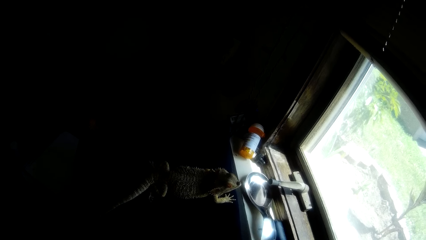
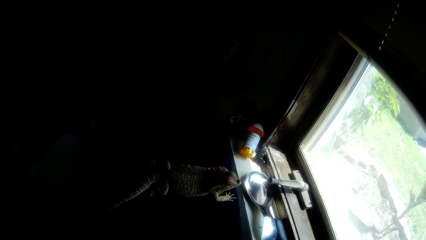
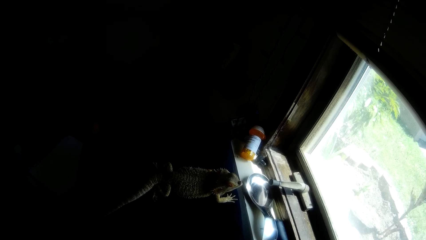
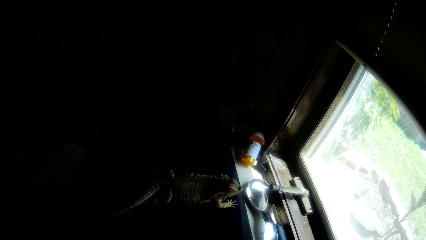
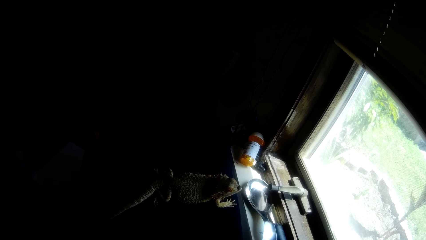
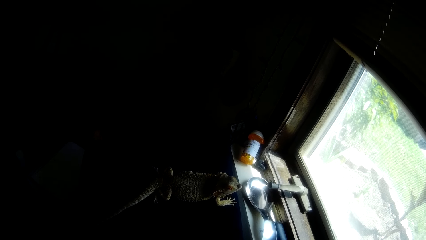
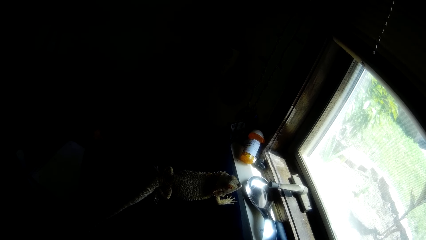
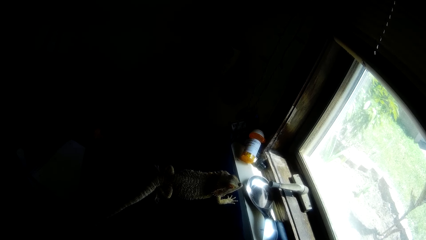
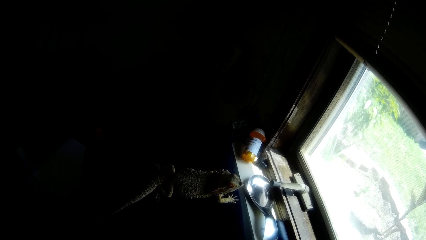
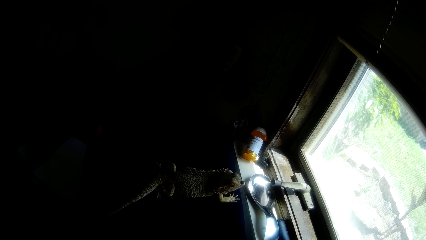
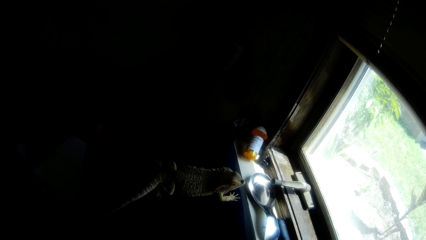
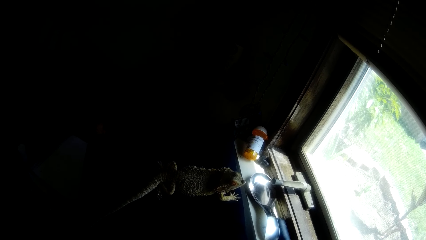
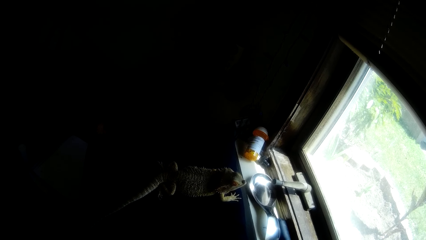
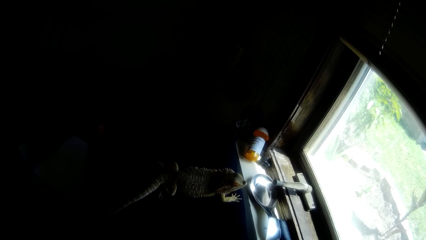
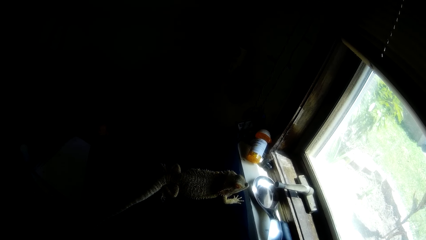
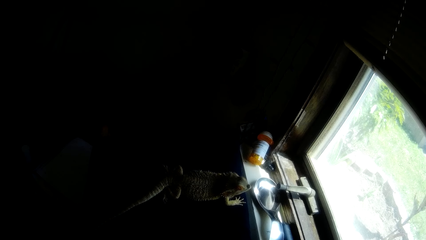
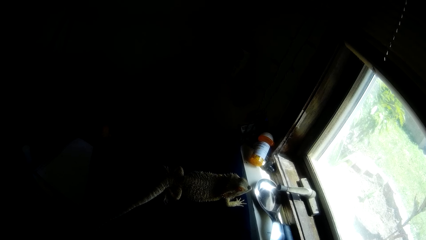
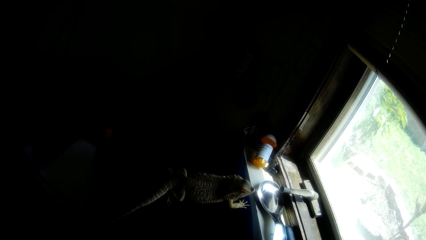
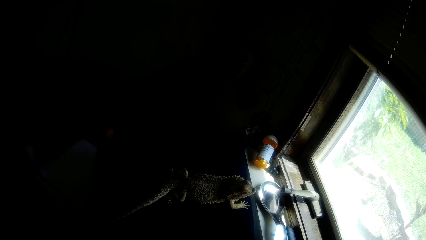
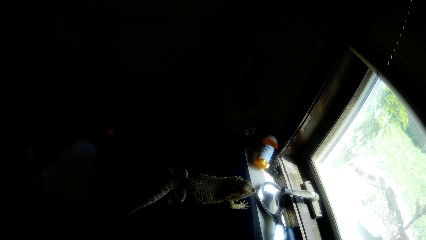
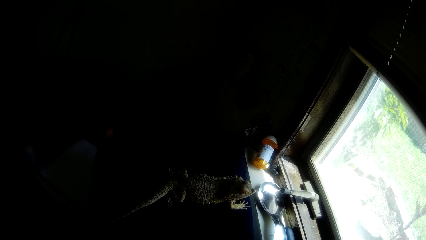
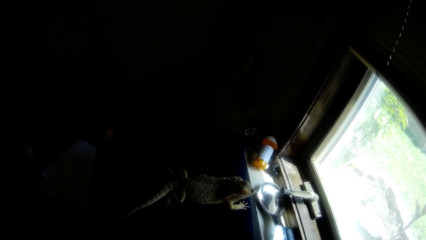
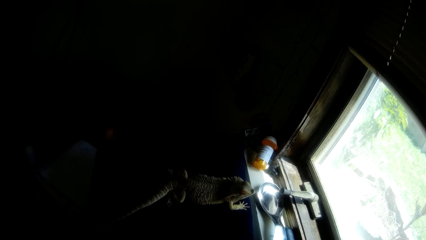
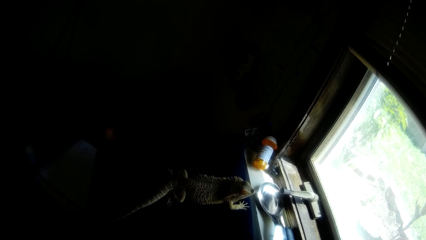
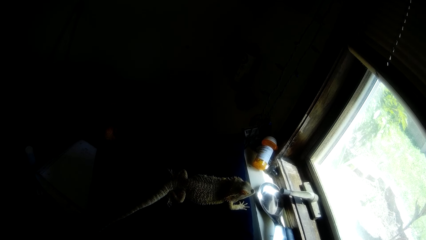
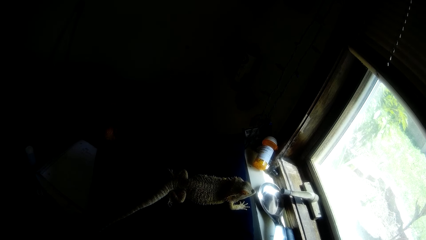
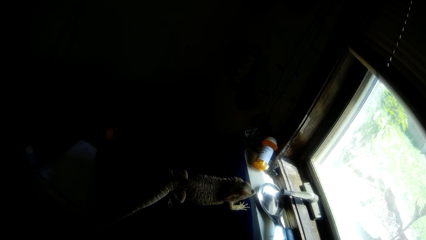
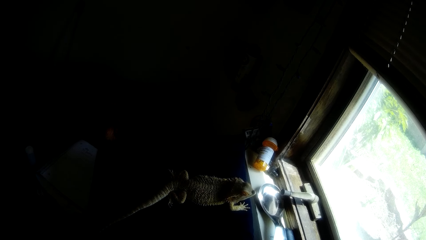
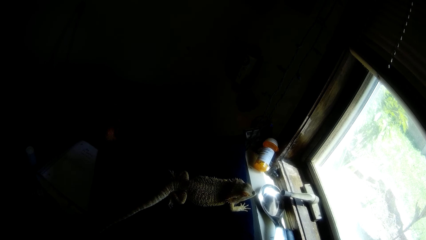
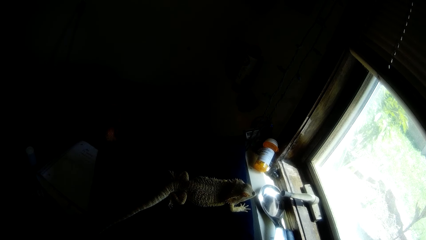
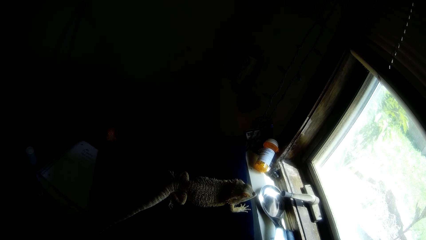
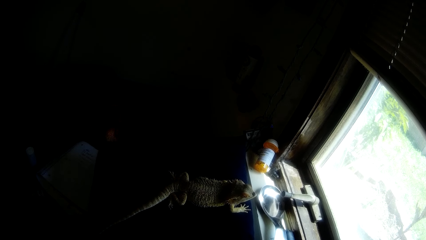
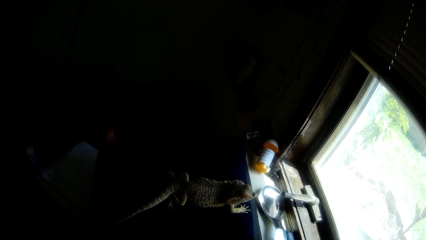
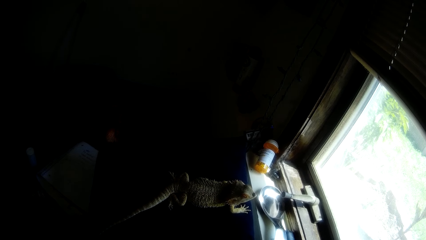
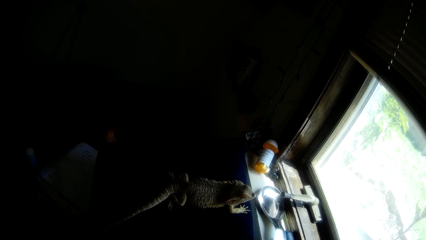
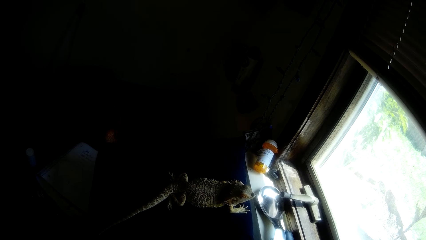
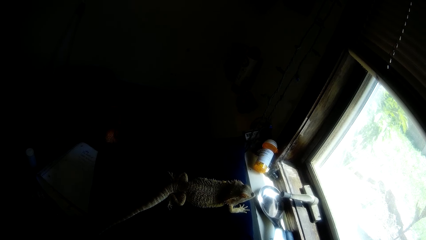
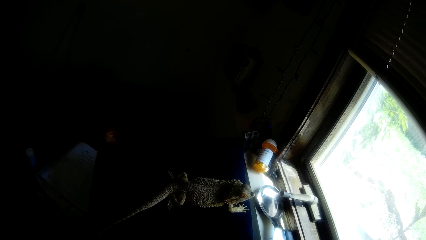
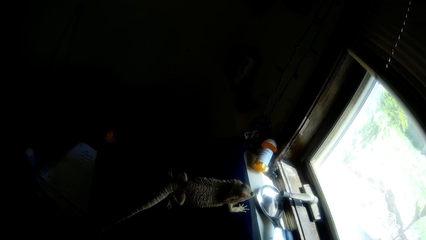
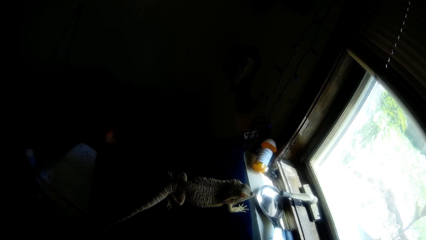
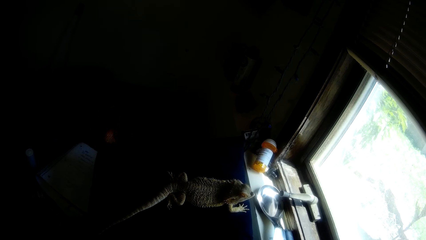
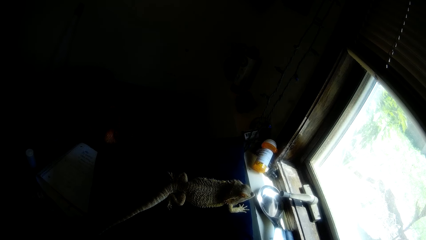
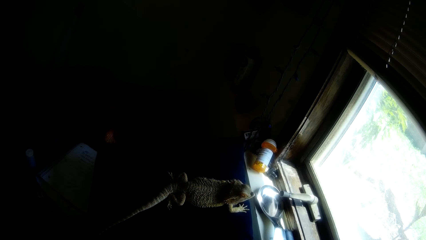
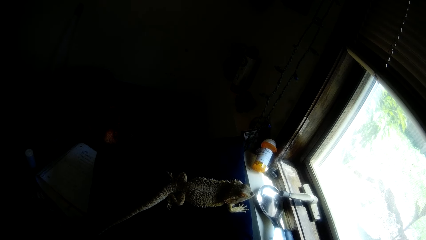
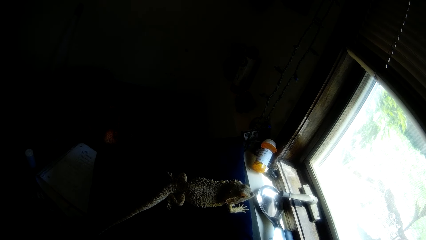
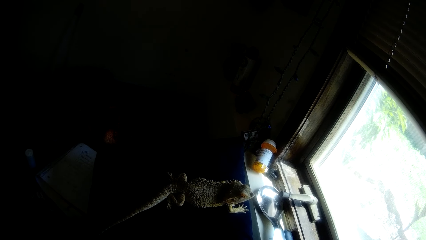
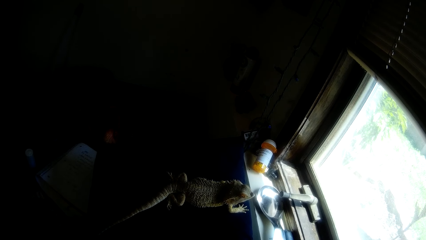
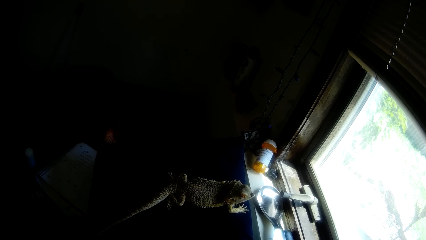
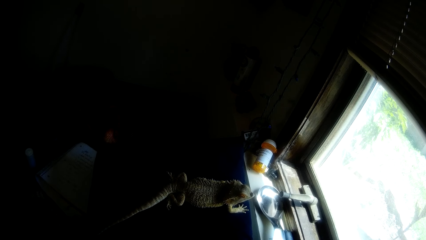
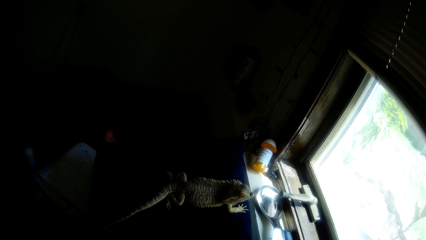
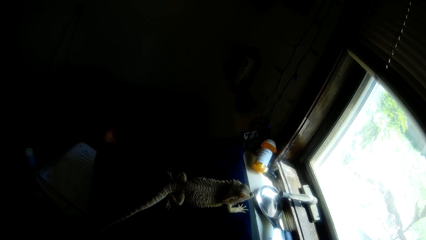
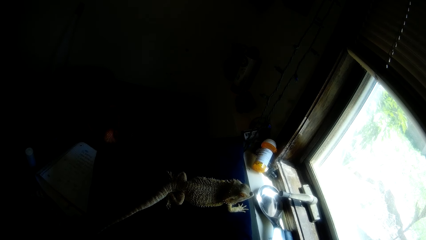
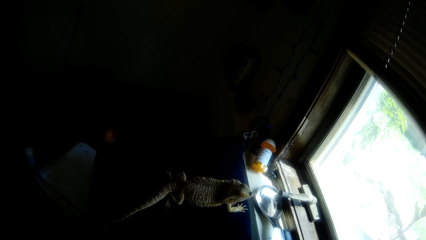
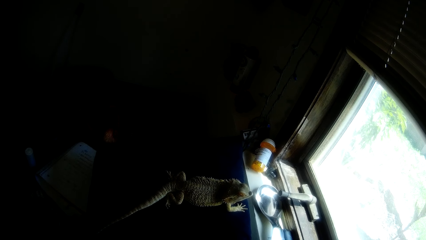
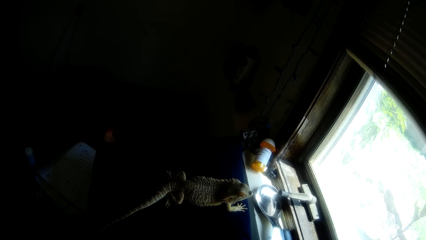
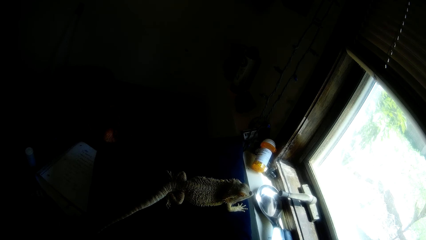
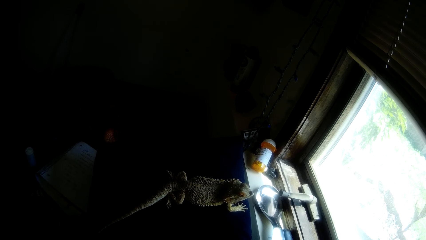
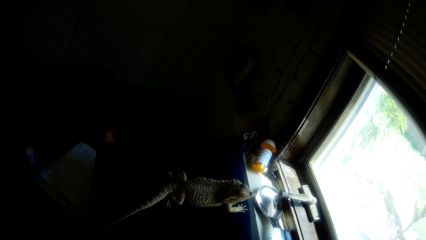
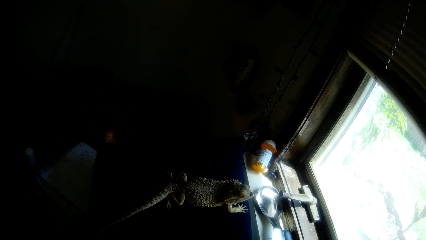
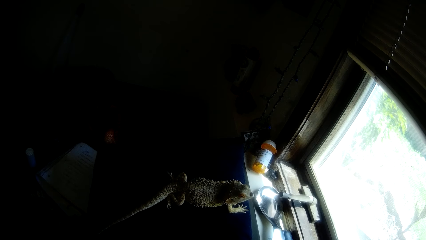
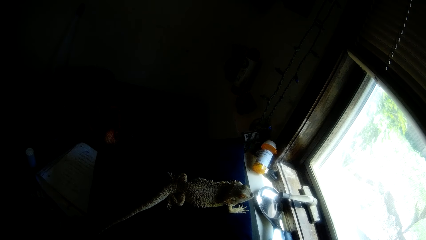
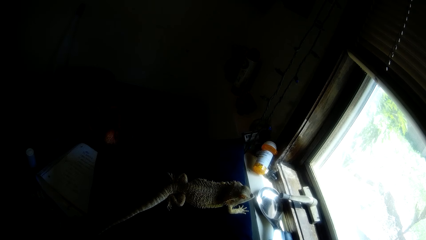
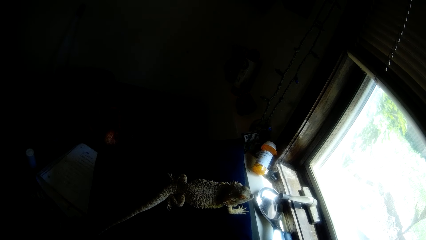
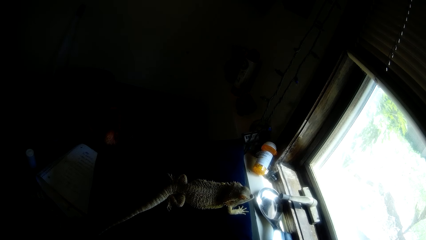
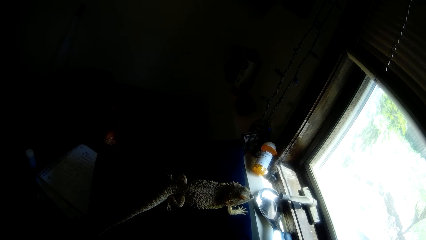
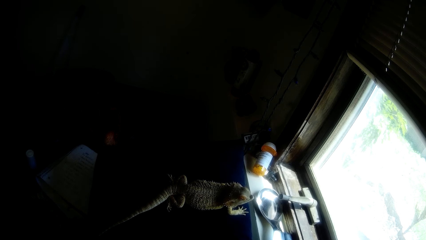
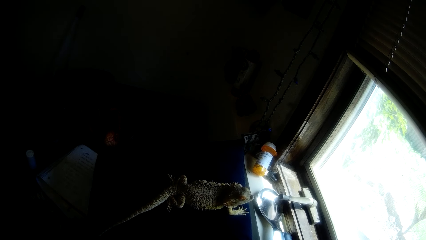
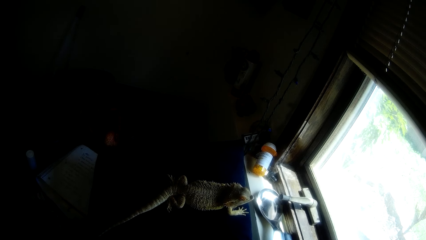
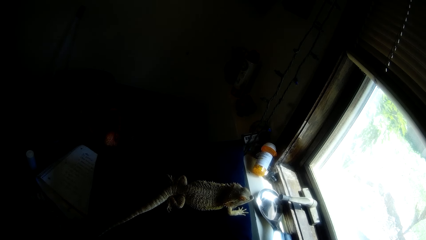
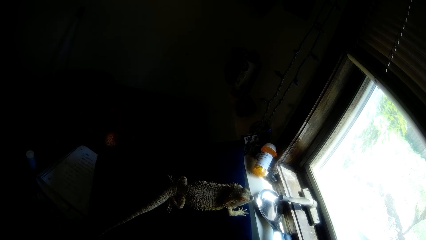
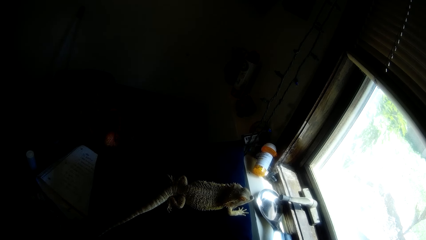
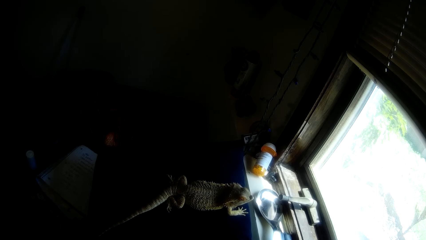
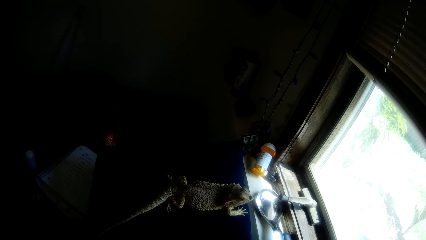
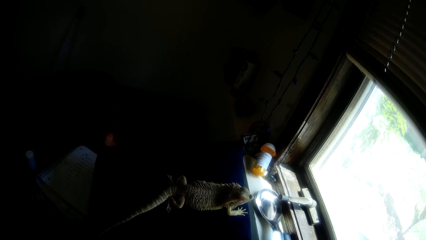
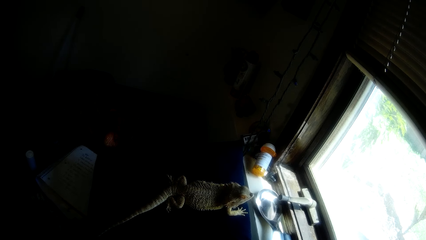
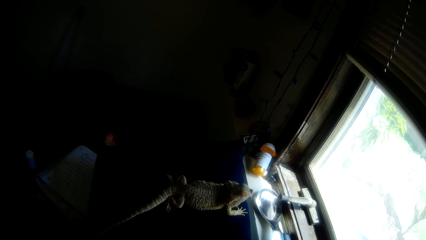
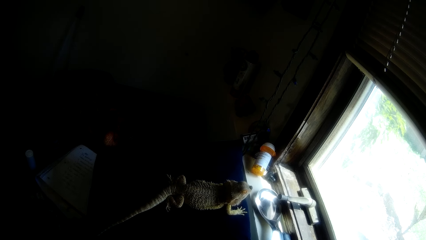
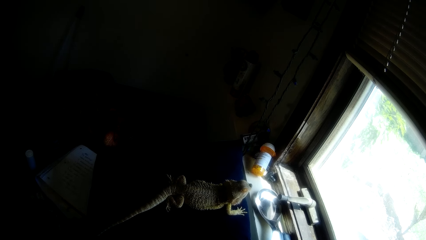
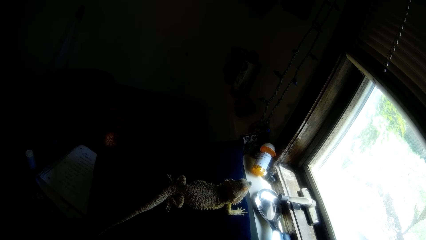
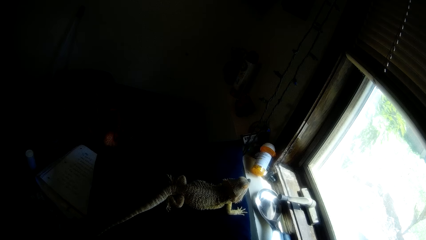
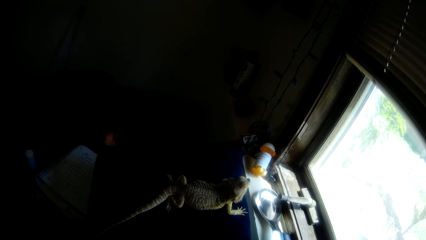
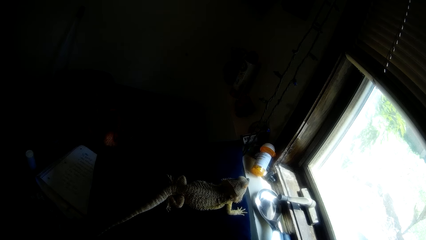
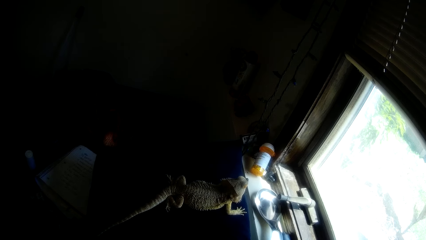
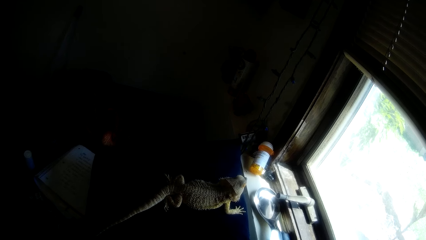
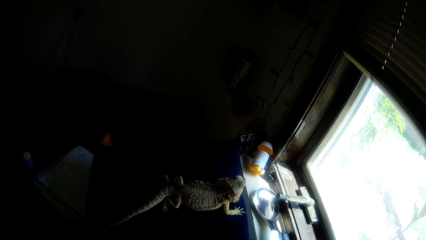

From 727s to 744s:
The camera wearer stares at the lizard. They stop feeding the dragon iguana.
